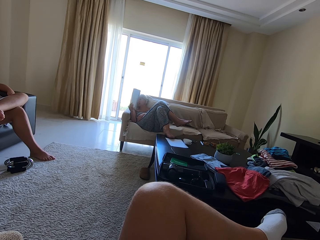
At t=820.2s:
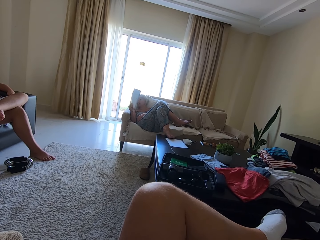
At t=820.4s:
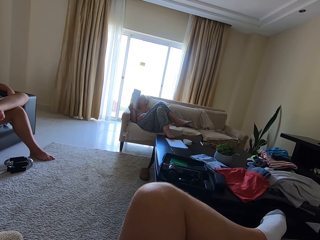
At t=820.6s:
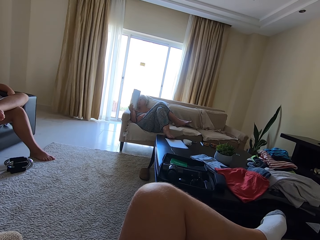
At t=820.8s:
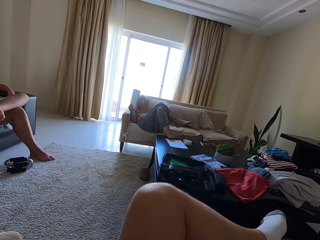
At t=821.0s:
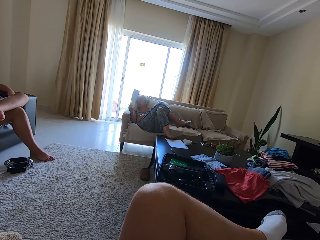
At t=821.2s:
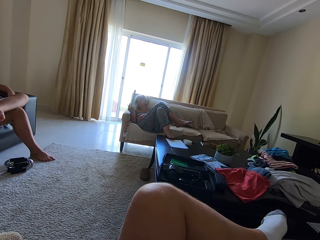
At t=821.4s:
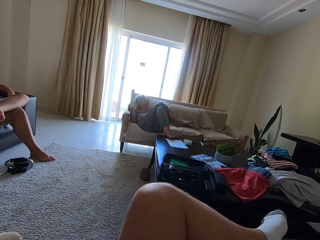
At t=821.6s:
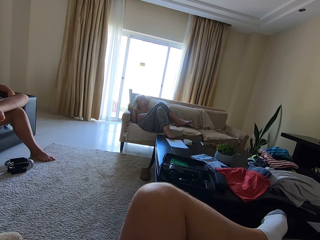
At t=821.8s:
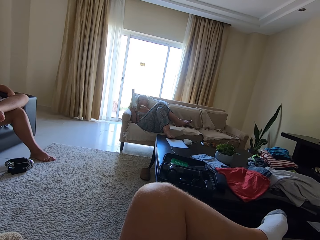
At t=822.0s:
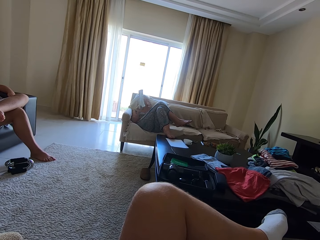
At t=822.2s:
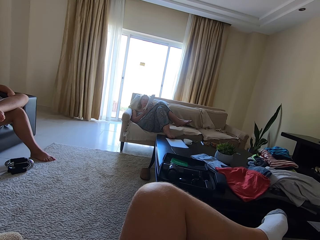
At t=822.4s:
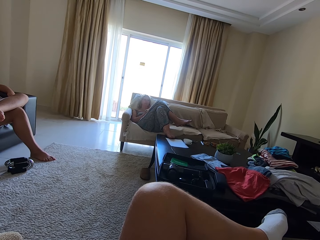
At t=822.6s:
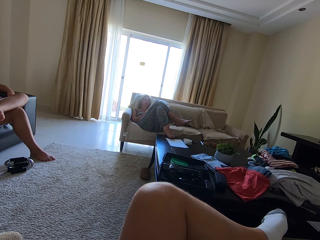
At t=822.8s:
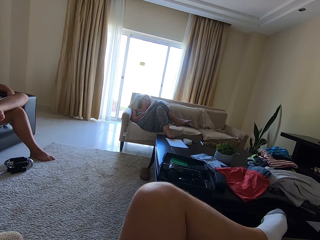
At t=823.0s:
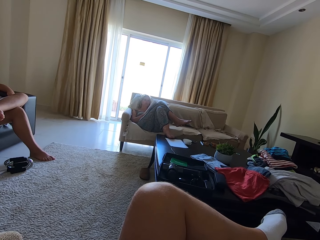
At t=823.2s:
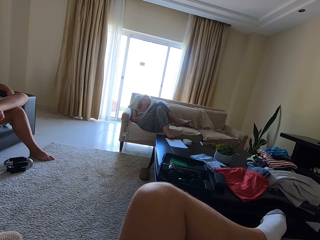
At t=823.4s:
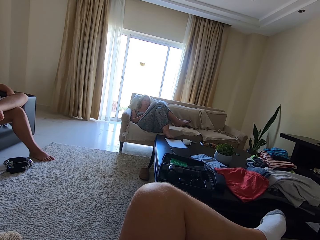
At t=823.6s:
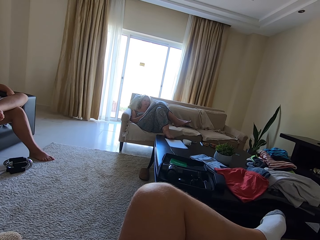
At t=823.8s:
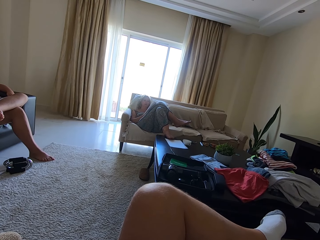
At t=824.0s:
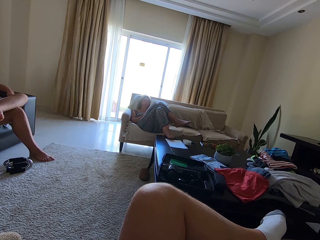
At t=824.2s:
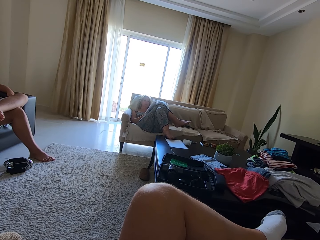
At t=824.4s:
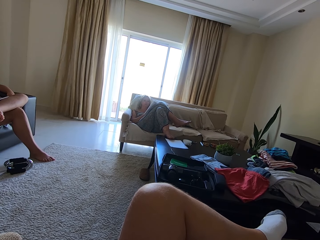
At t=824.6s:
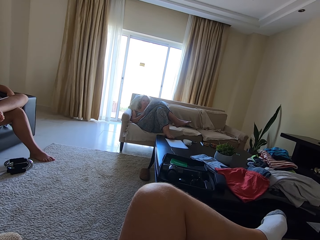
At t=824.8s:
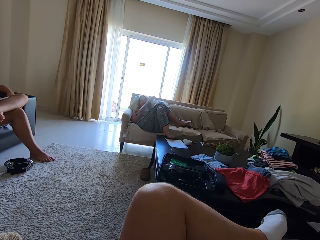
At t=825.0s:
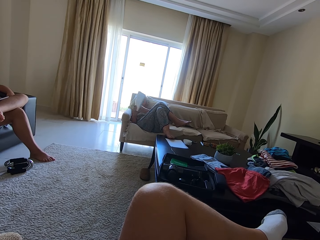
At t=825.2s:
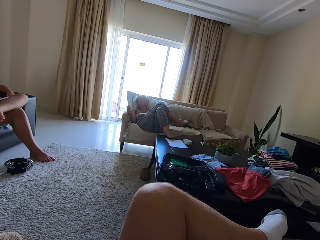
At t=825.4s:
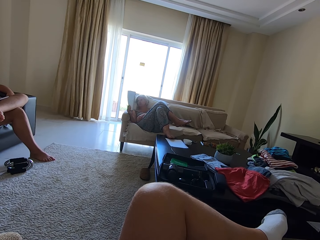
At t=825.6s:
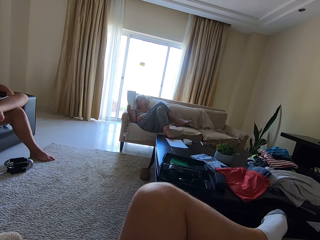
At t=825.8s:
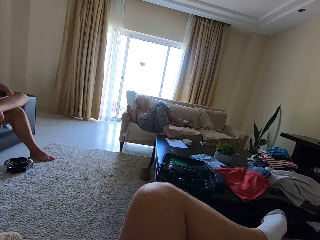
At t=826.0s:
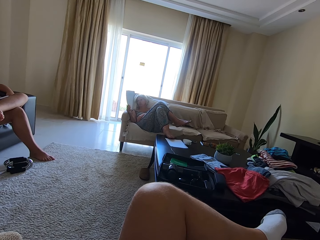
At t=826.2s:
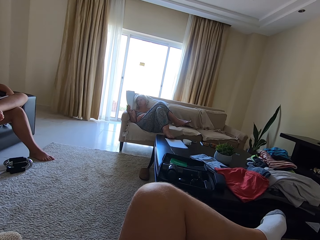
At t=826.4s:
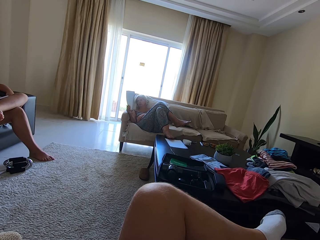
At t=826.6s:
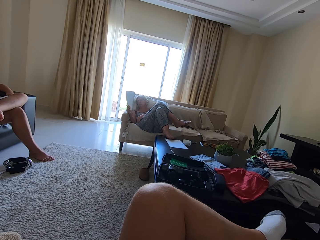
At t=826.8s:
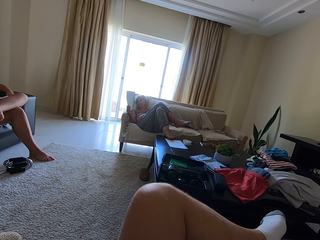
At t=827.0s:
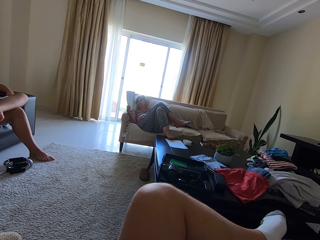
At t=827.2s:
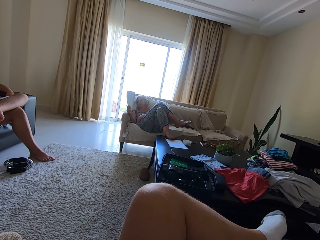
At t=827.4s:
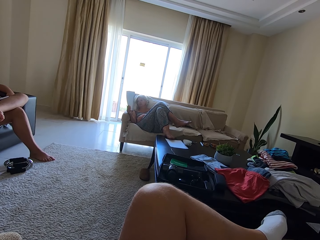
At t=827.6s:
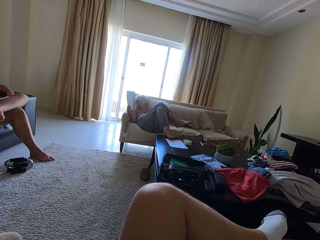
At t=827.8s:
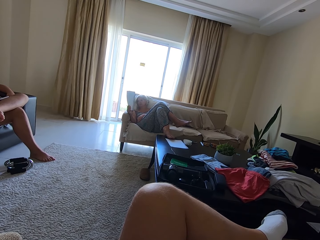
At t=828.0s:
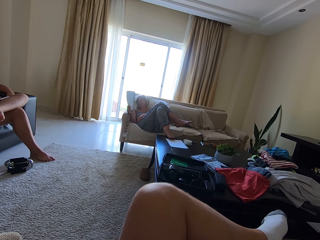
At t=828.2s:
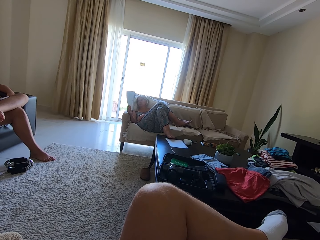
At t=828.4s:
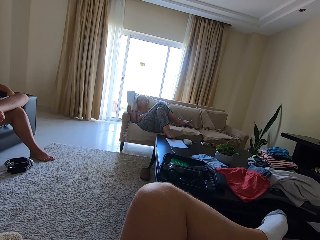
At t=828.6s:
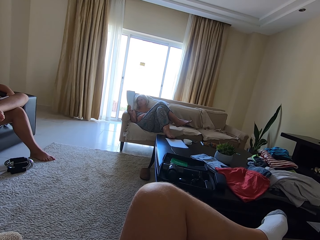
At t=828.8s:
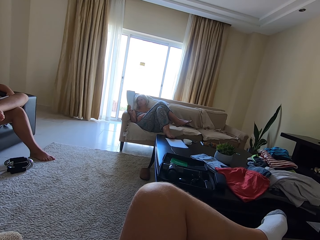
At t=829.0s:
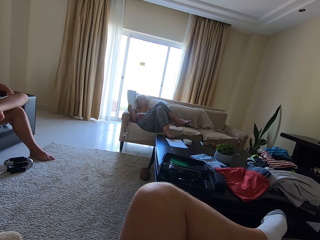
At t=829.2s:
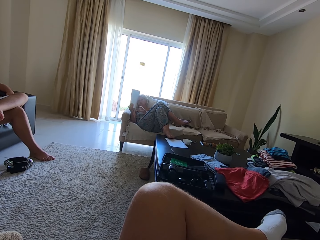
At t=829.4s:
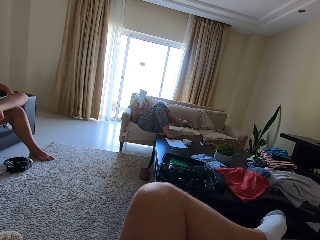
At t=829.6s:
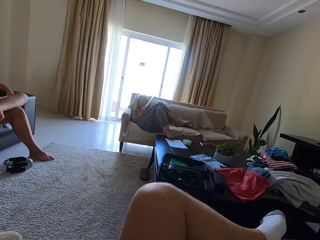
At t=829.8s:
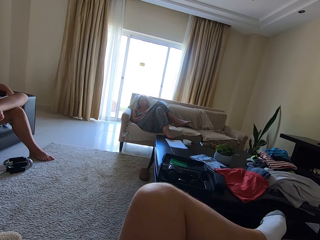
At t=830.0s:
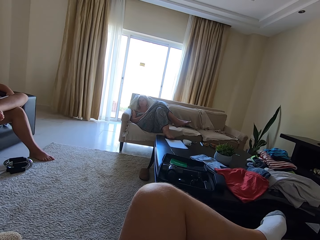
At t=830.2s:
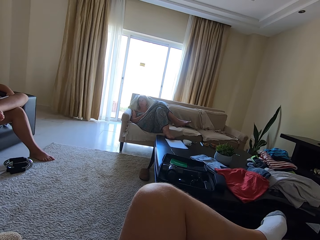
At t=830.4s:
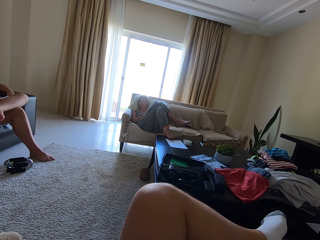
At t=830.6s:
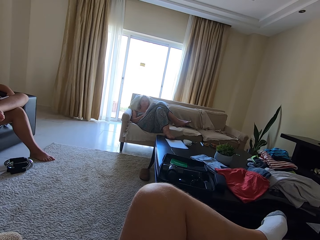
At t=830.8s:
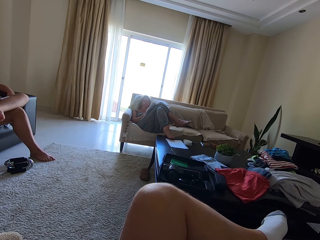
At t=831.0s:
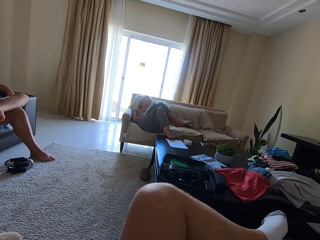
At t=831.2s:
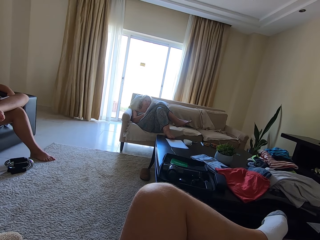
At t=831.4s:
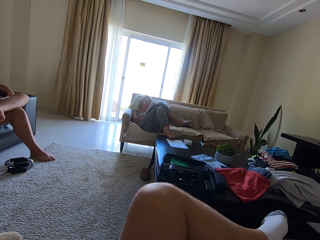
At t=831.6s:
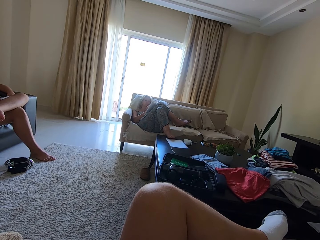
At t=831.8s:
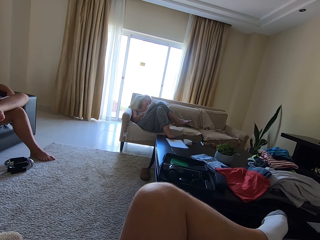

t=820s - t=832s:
A person writes in a book. A woman shows another person a book. The woman places the book on the laps.

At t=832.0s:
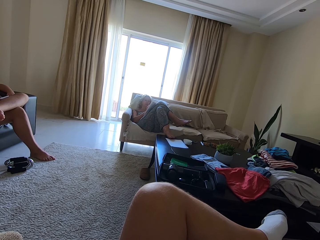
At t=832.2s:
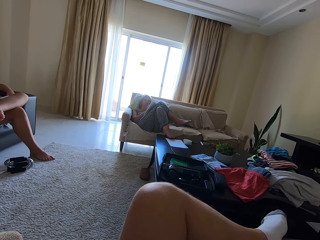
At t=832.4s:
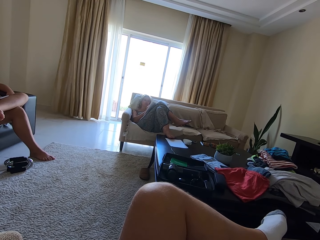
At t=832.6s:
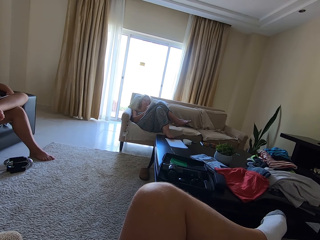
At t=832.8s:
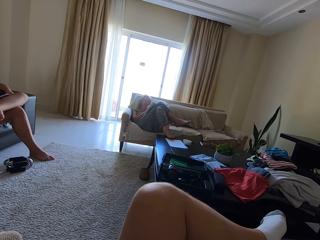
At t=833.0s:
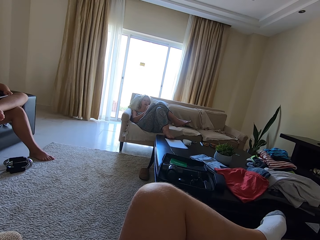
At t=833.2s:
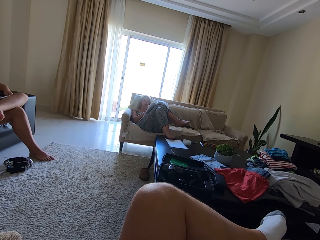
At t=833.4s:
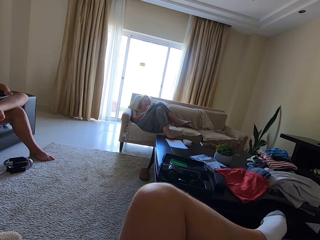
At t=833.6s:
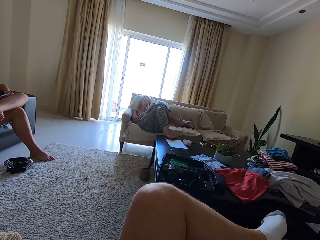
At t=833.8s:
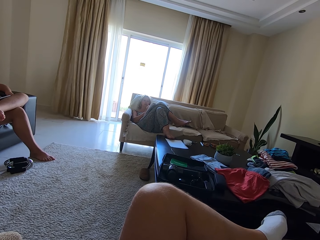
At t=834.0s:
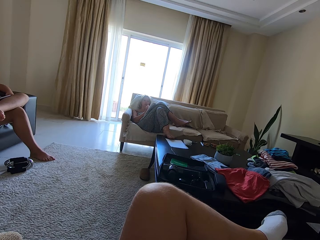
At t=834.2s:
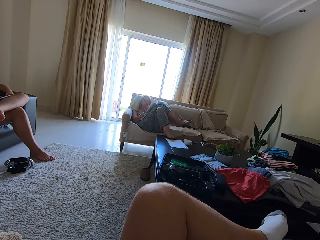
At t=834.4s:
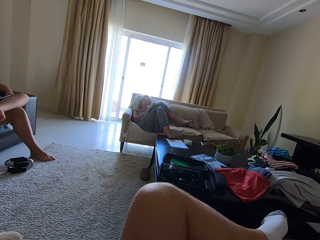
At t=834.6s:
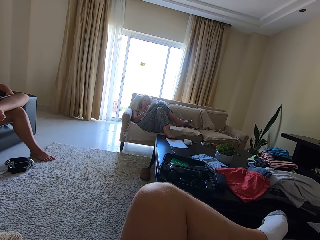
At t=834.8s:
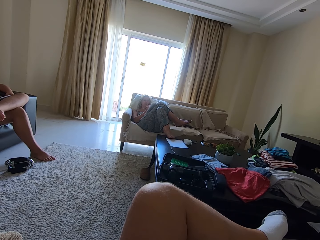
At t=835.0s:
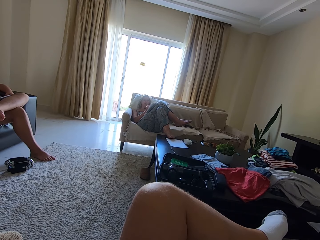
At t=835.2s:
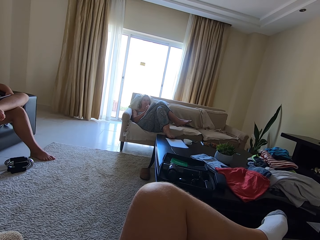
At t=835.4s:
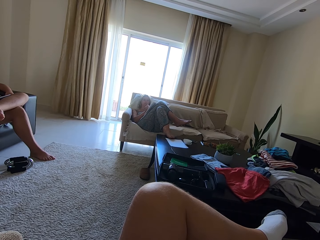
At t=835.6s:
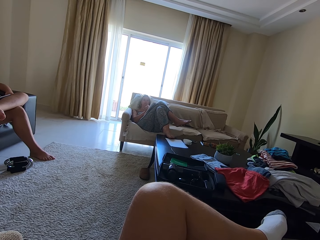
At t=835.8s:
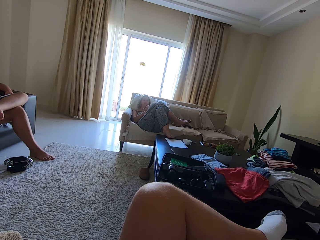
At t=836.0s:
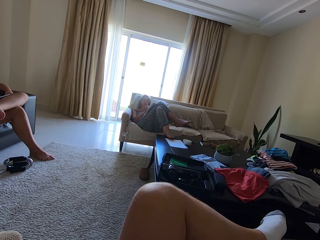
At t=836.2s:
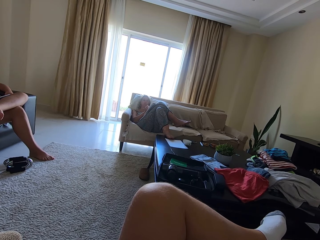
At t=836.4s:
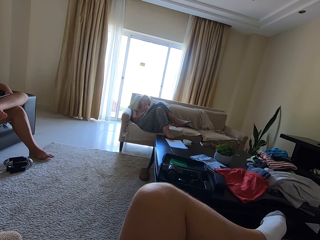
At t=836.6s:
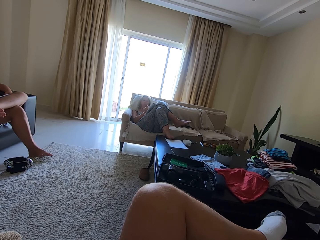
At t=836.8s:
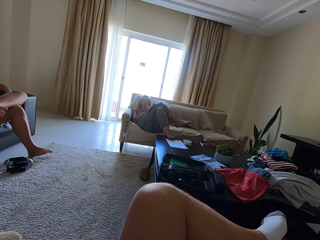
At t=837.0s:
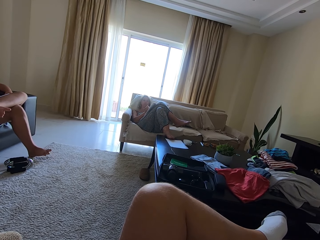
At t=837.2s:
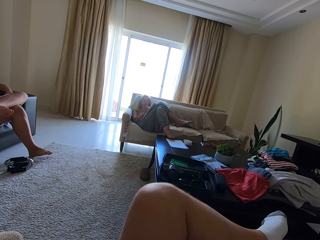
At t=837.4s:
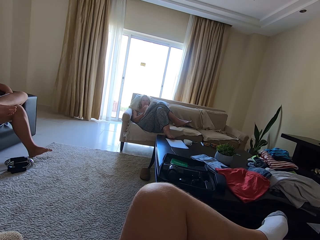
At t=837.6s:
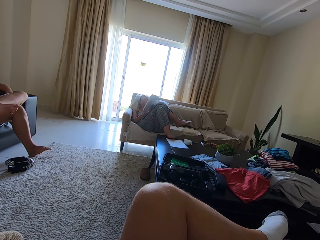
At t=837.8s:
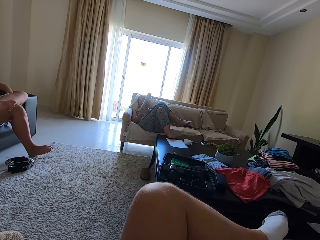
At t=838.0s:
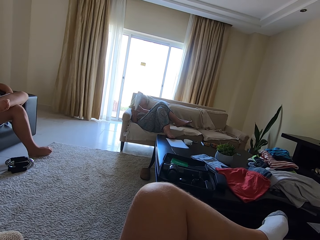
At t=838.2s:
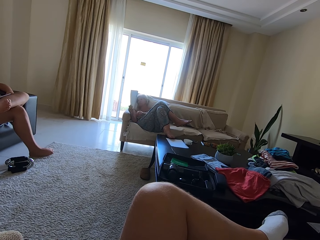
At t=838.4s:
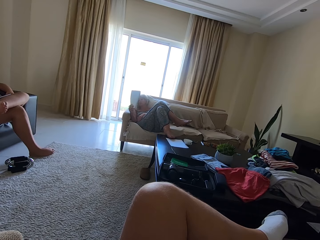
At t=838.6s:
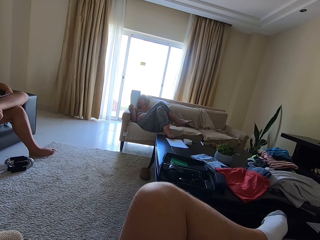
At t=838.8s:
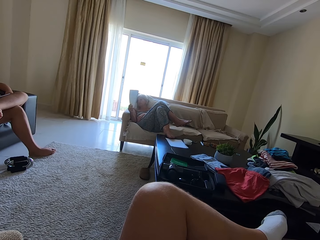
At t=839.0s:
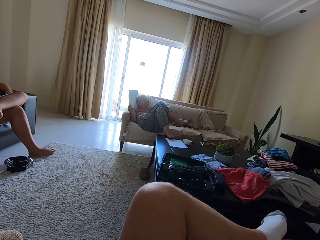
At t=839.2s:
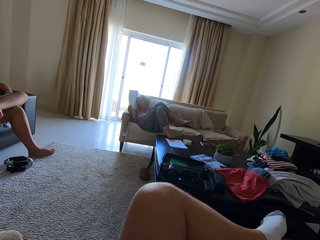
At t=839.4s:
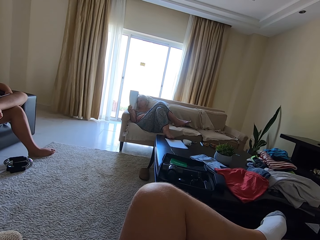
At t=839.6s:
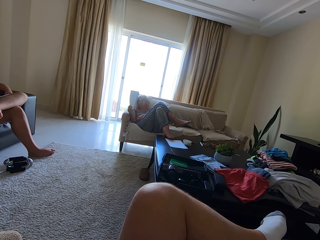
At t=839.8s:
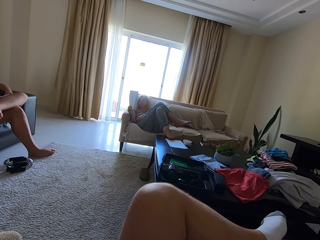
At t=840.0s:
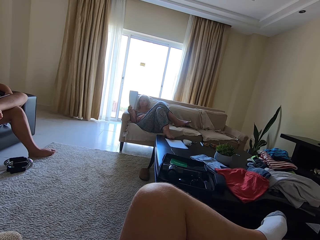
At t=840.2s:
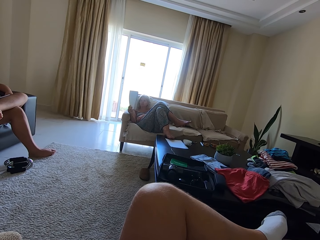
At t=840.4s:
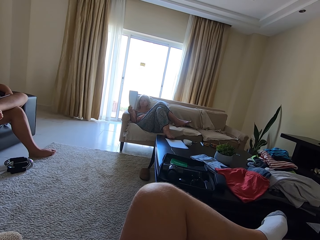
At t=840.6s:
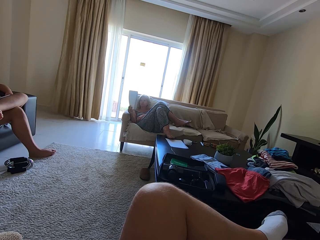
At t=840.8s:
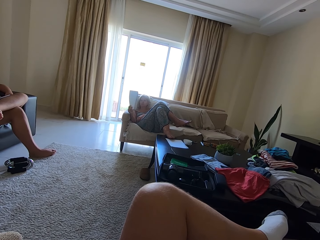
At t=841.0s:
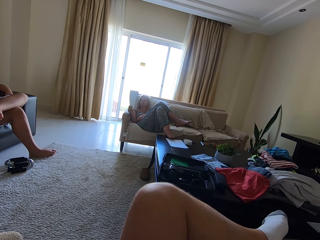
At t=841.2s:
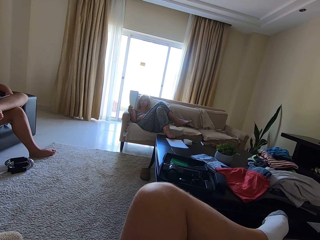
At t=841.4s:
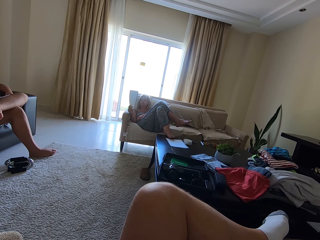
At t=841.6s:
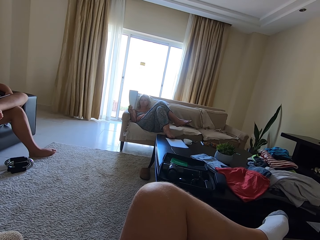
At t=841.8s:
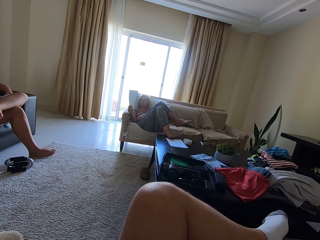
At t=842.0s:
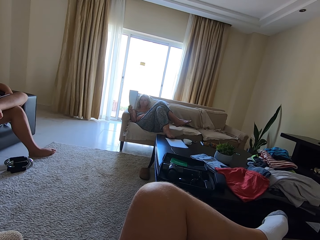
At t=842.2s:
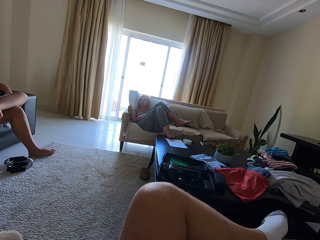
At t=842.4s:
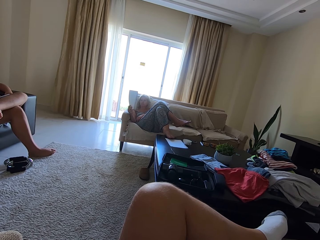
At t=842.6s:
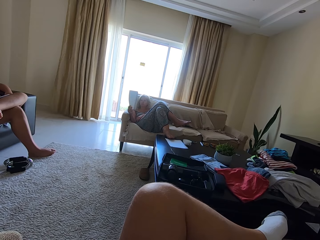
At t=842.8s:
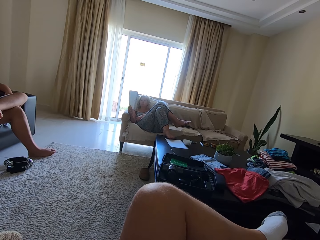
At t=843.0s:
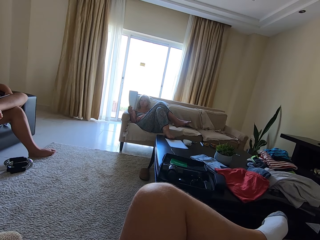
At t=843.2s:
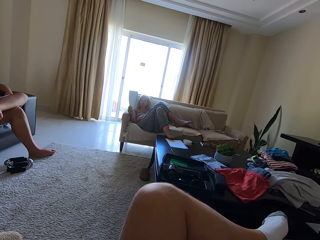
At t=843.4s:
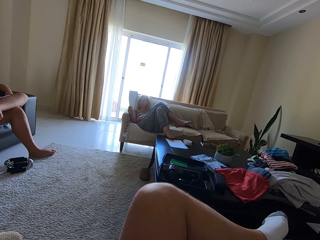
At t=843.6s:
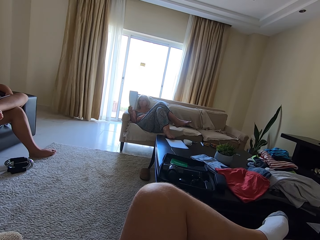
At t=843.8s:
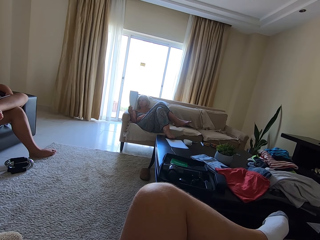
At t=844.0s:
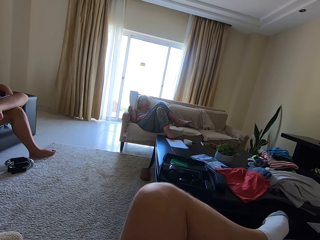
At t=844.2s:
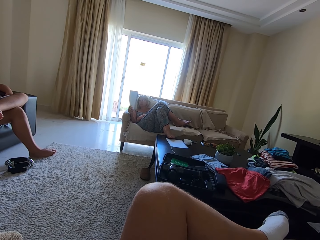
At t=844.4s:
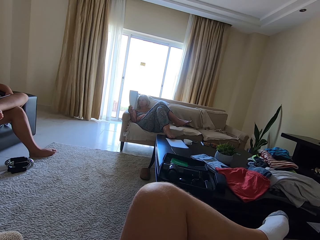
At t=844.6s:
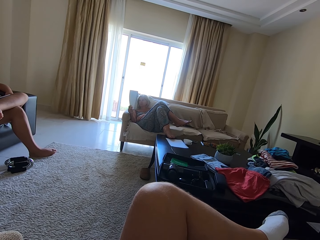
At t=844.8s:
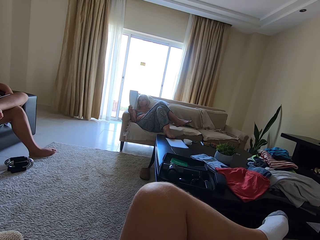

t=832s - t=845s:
A woman reads a book. The woman shows a person the book.
